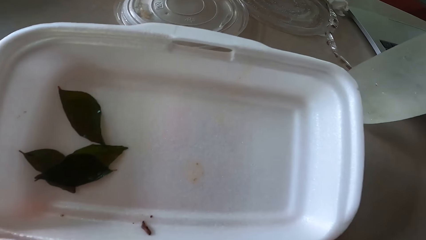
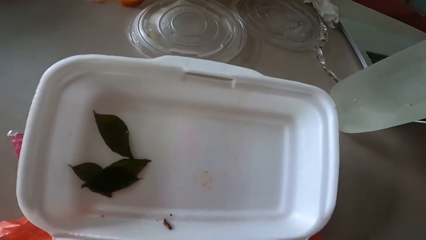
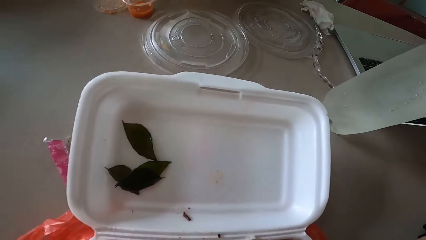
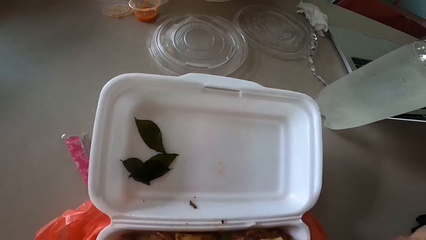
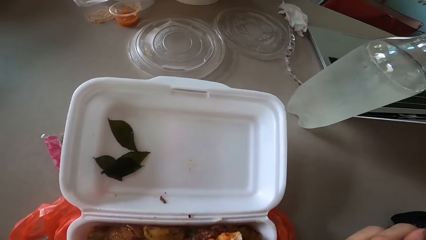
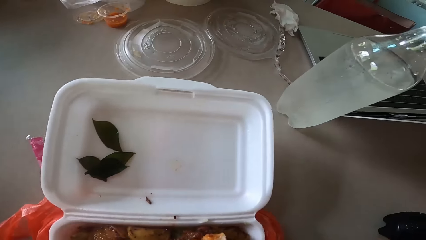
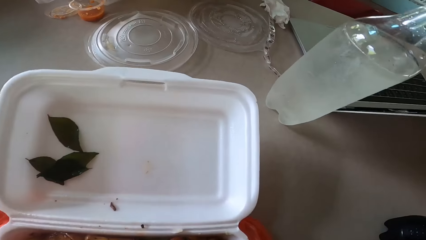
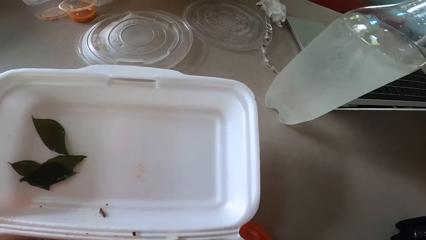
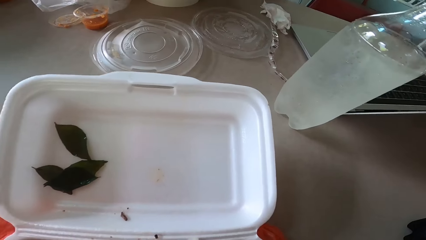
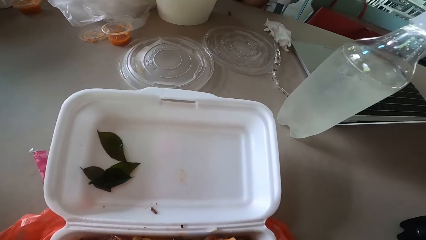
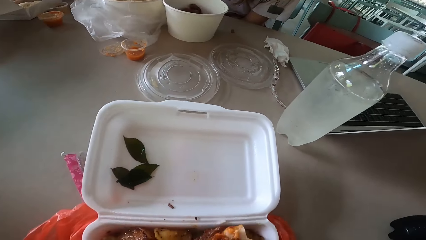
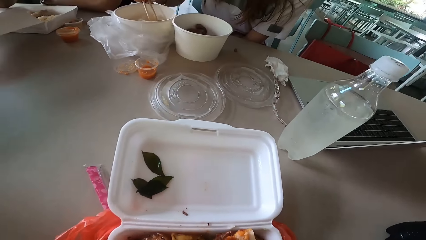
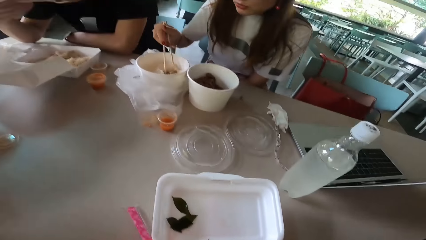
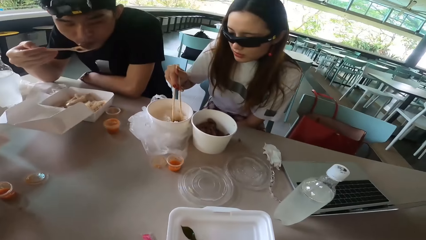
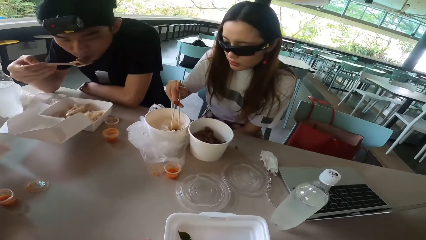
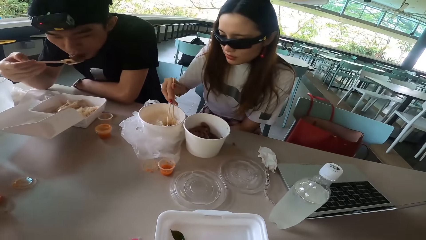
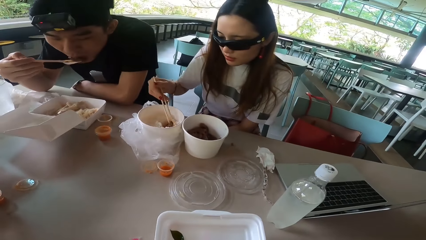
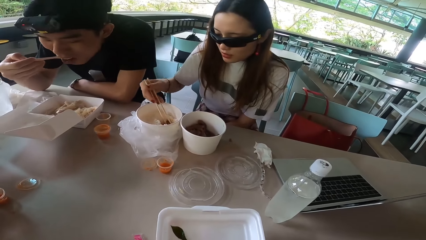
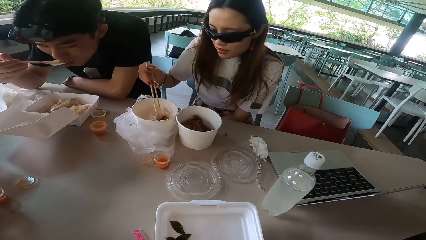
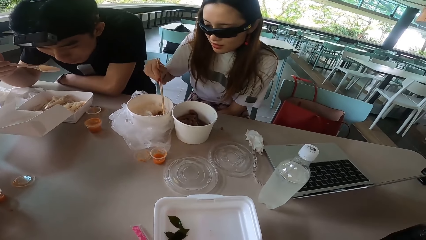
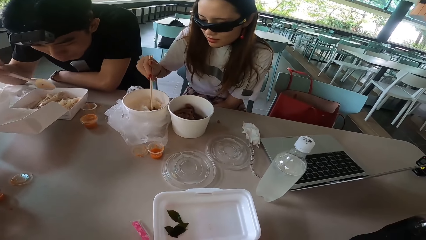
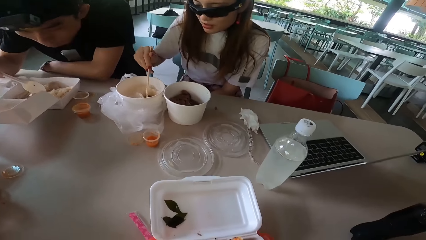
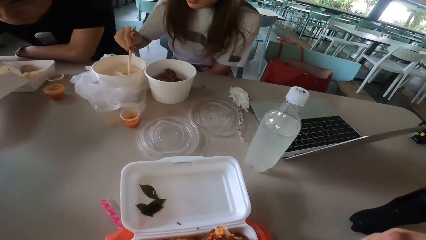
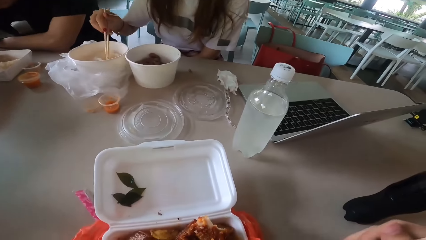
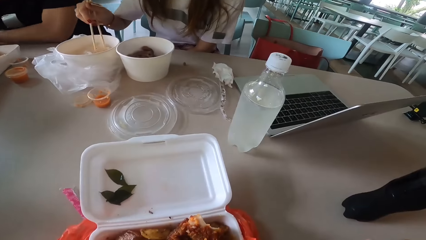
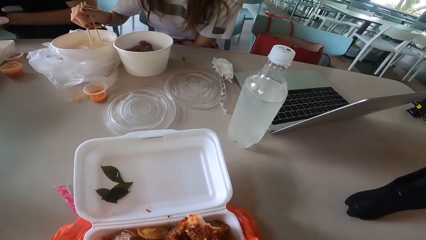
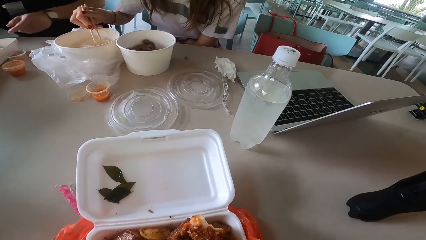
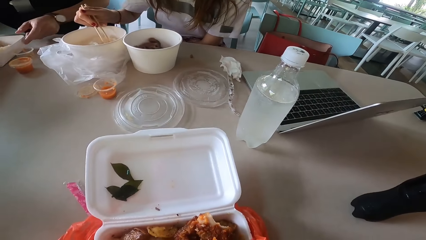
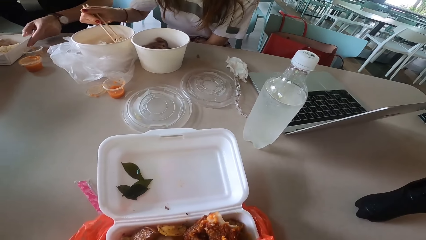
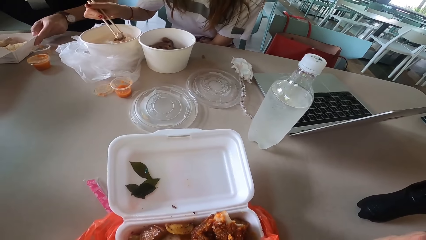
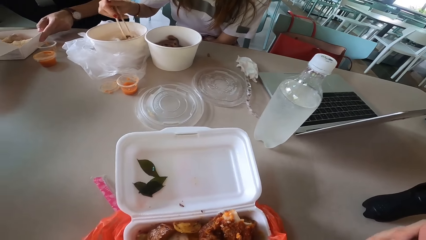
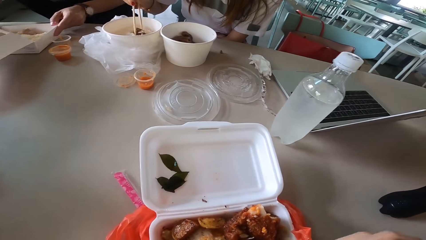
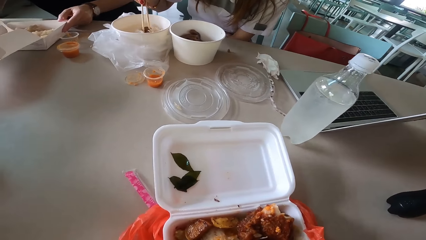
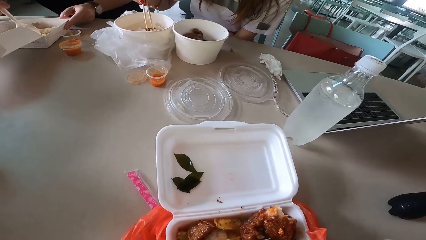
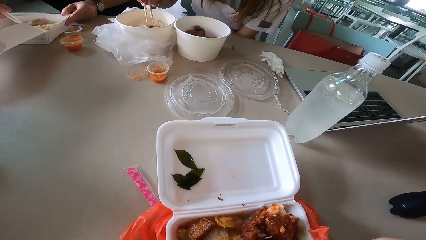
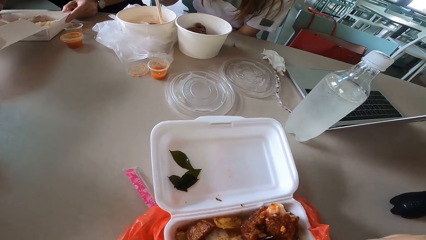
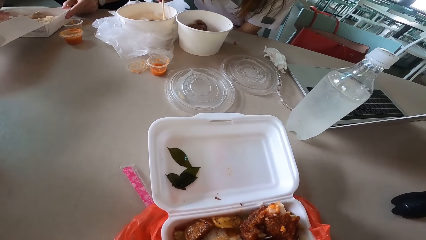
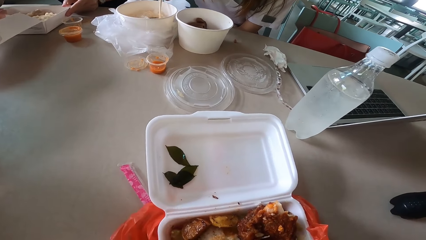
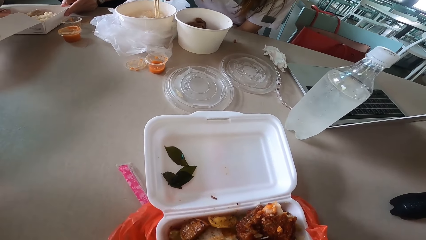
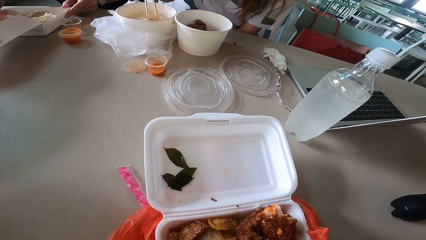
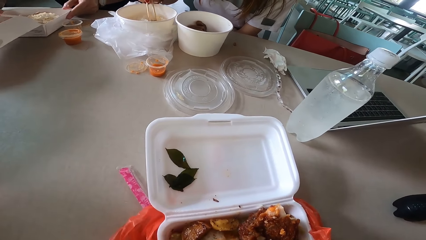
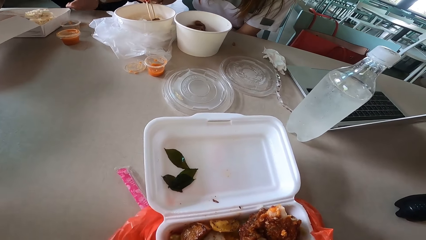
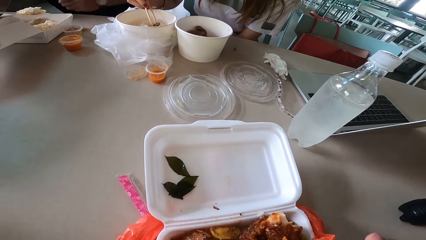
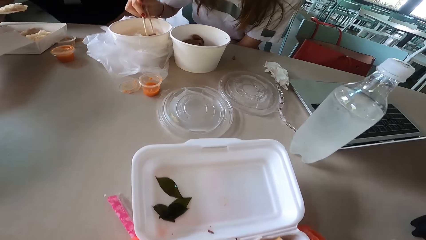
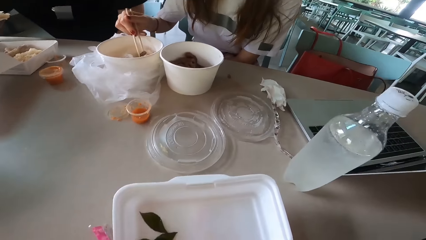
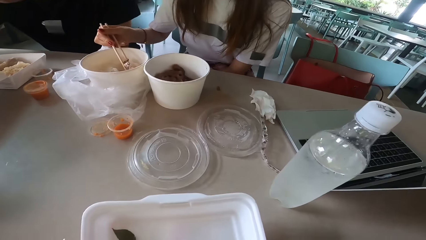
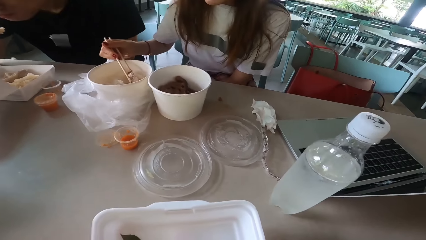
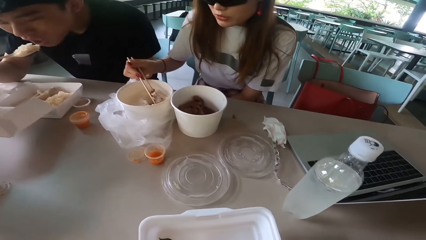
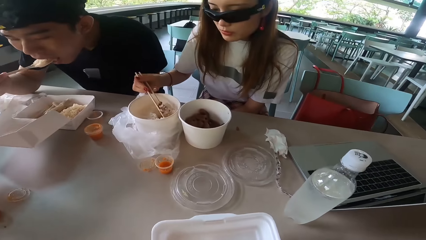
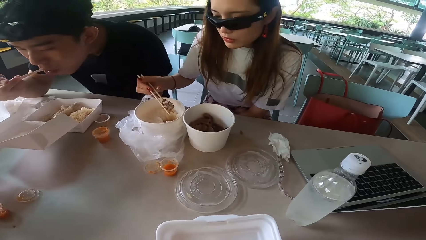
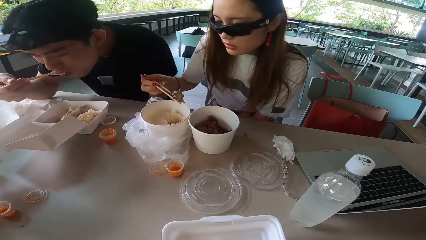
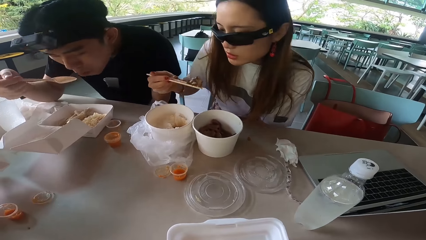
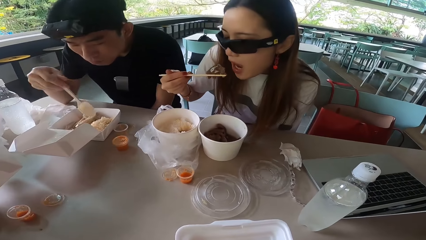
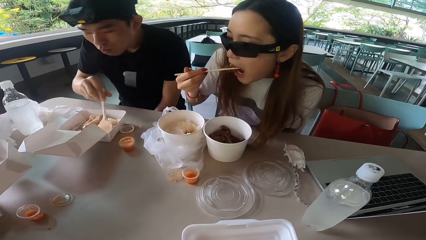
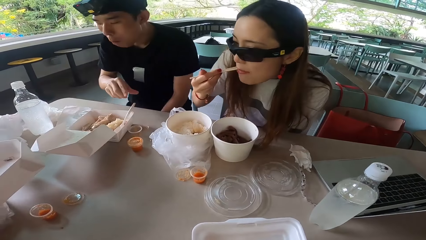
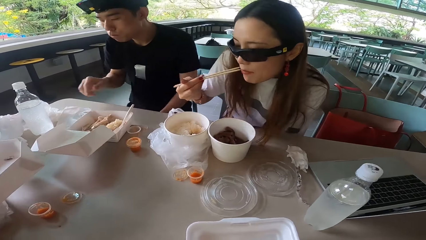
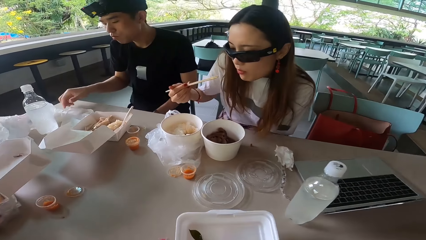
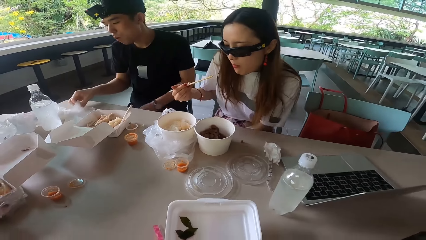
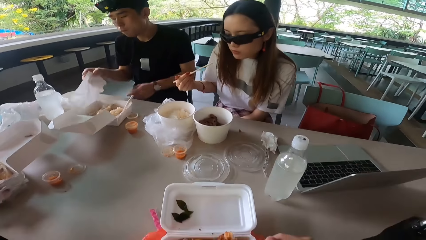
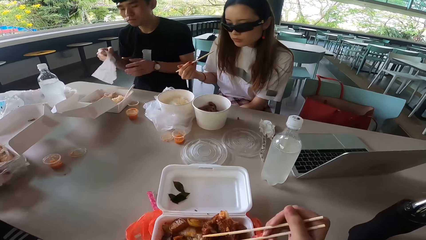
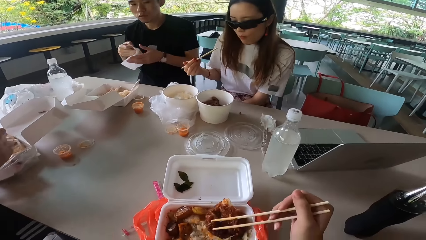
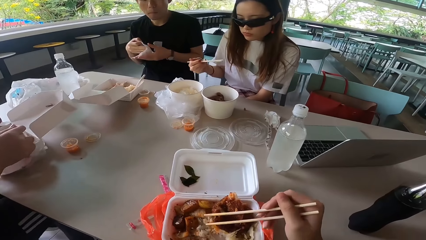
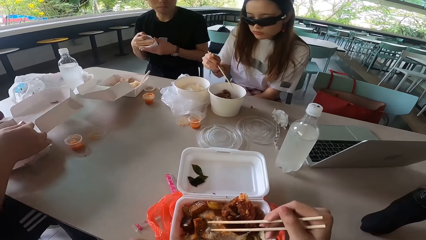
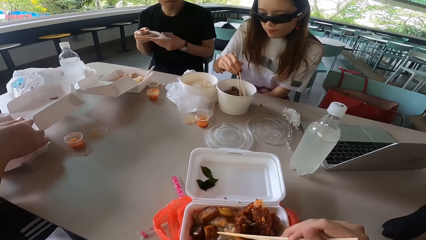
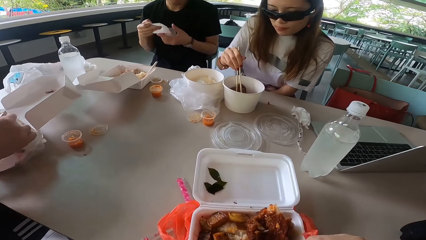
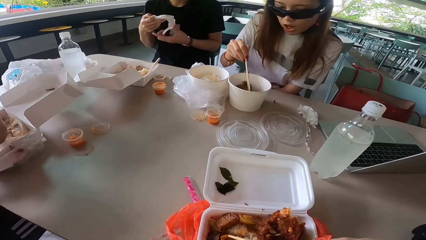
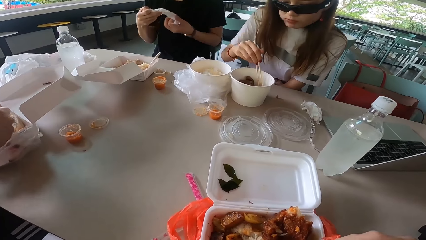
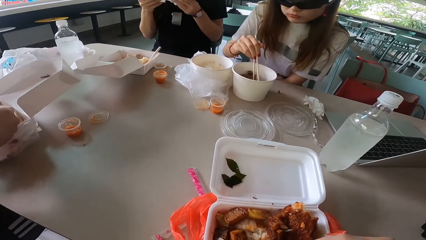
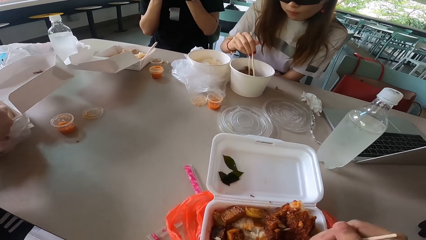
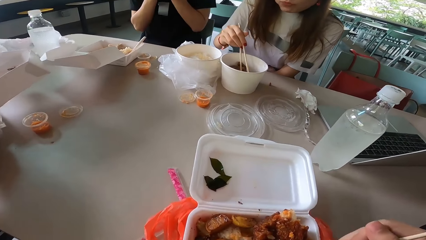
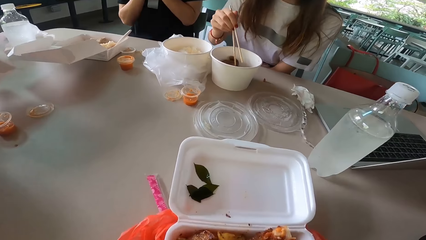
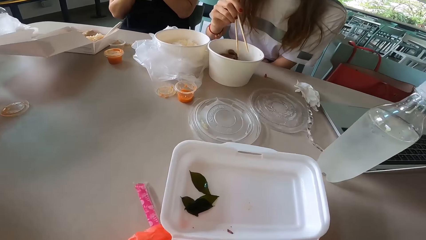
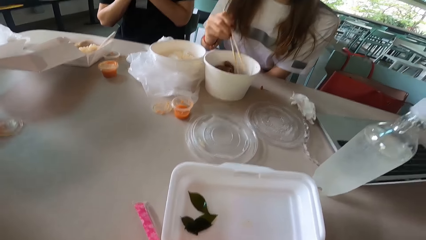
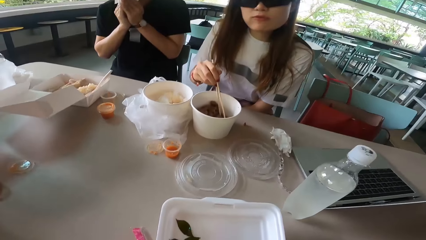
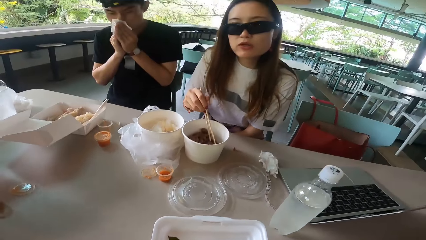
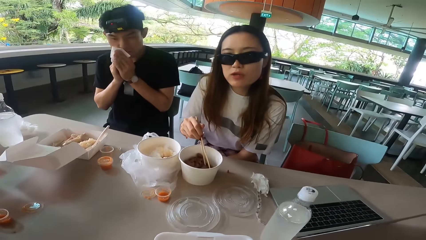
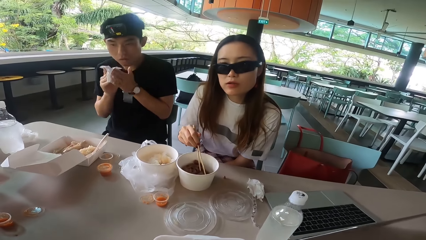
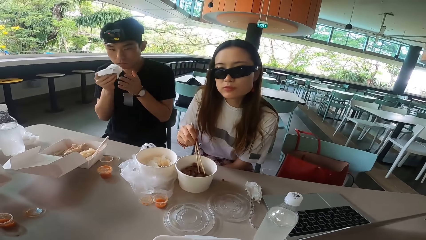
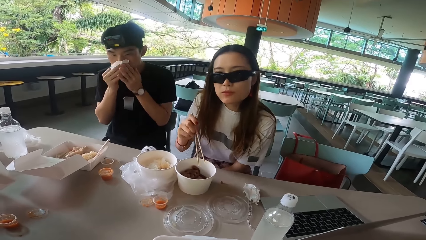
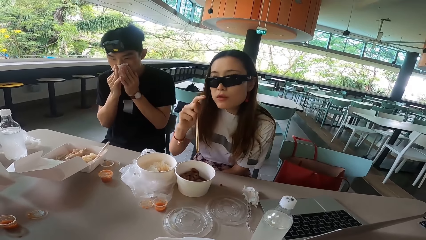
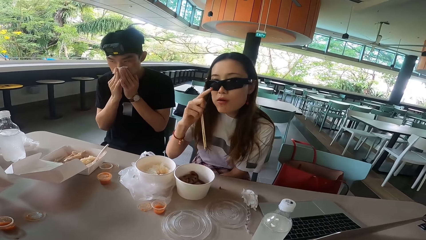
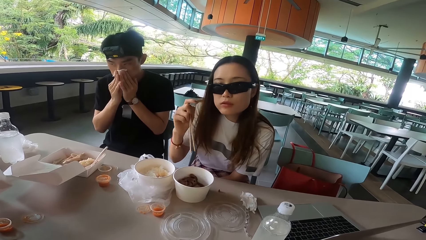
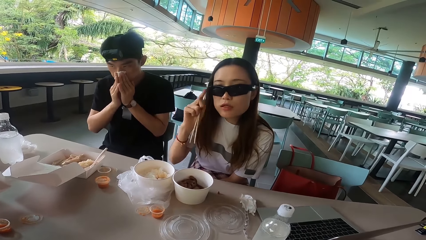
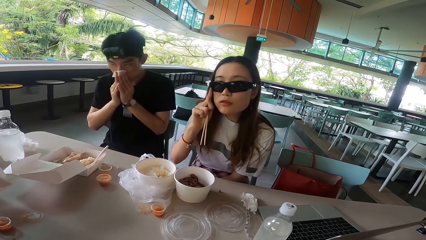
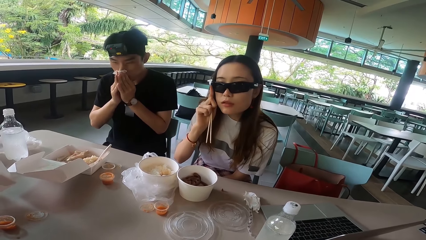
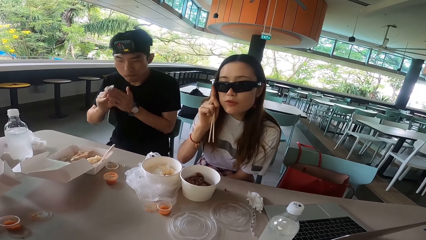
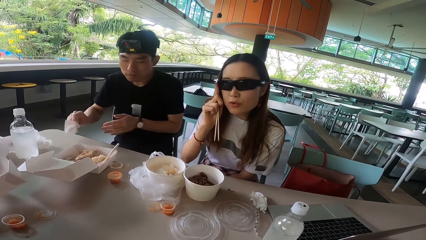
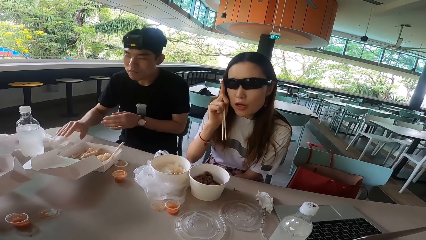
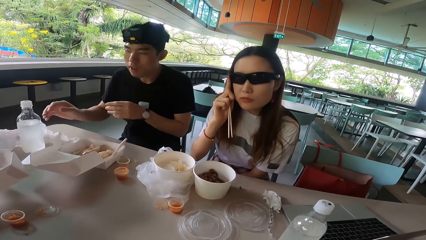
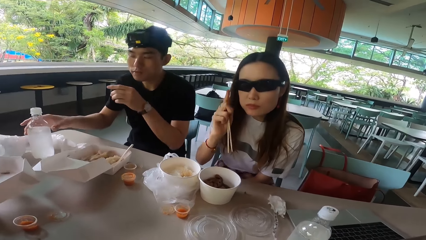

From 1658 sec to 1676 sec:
The man eats food. The woman picks up rice with chopsticks. The man holds the food box, scoops rice with a spoon and pulls his hand off the food box. He eats his food. The woman picks up rice with chopsticks and eats the rice. The man puts the spoon in the food box. He takes a serviette from the table and holds the serviette with both hands. The camera wearer picks up meat with chopsticks. The woman stirs the meat with chopsticks. A person eats food. The man wipes his mouth and nose with the serviette. The woman talks to the camera wearer. The man pulls the serviette off his mouth and cleans his mouth with the serviette. The woman talks to the camera wearer and adjusts her glasses. The man puts the serviette on the table.
